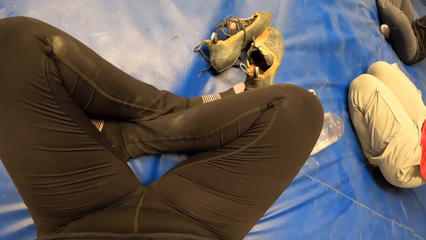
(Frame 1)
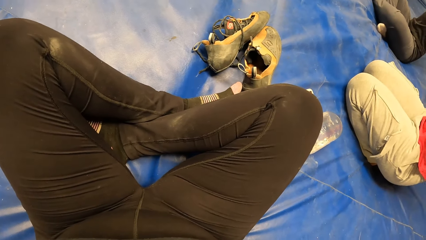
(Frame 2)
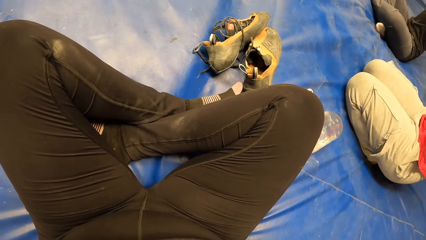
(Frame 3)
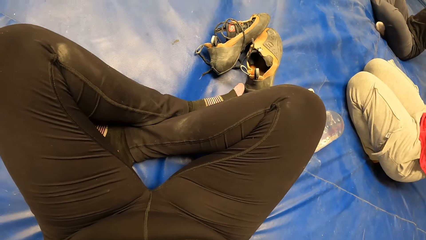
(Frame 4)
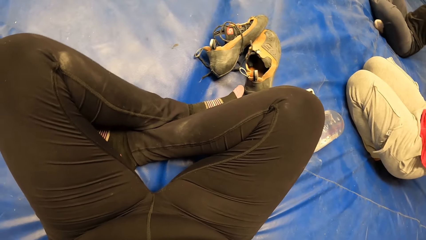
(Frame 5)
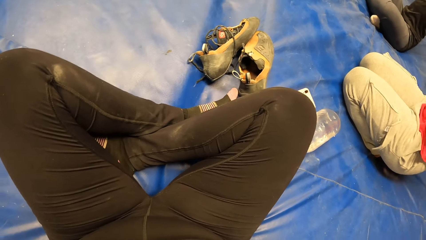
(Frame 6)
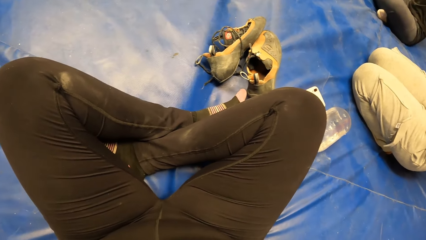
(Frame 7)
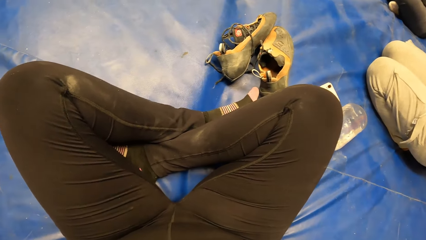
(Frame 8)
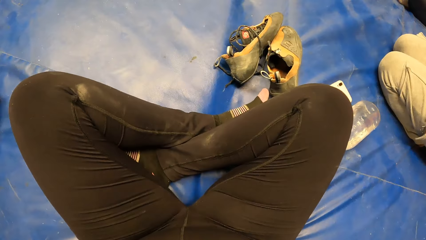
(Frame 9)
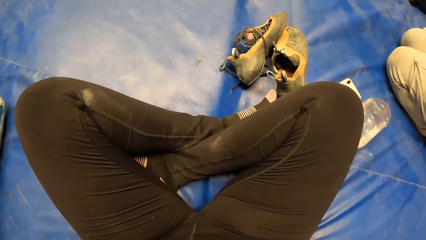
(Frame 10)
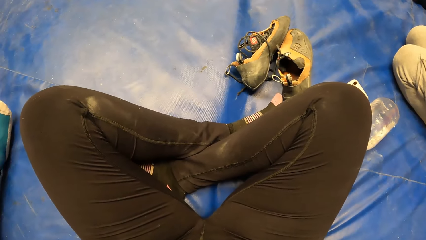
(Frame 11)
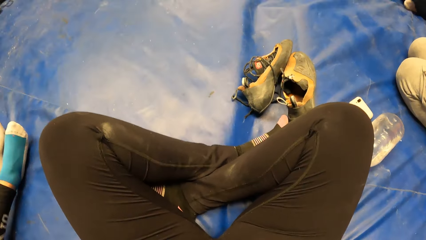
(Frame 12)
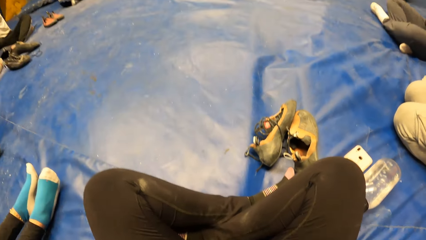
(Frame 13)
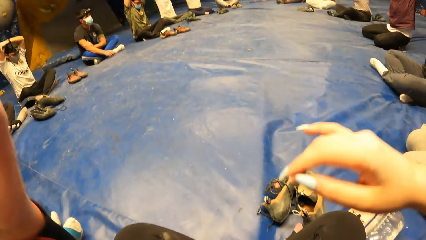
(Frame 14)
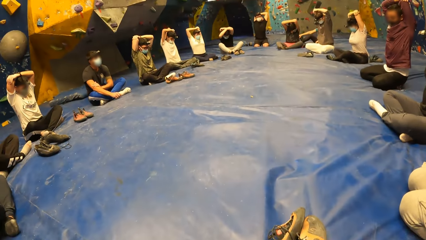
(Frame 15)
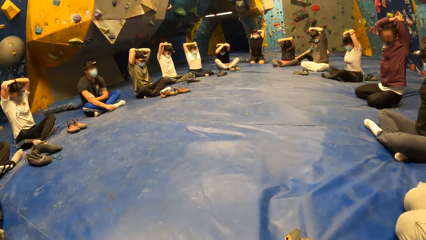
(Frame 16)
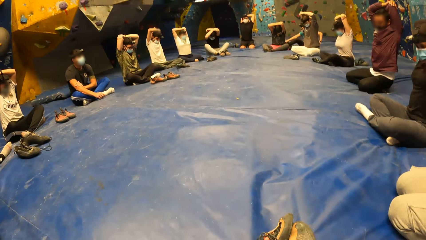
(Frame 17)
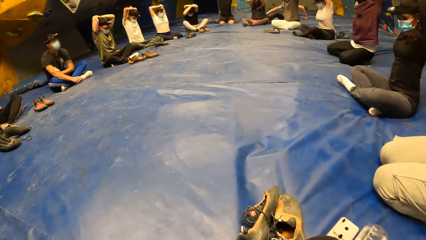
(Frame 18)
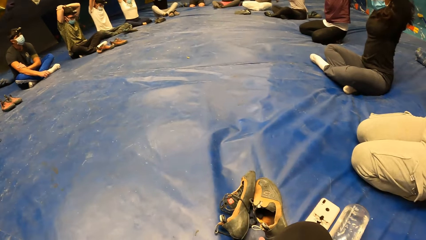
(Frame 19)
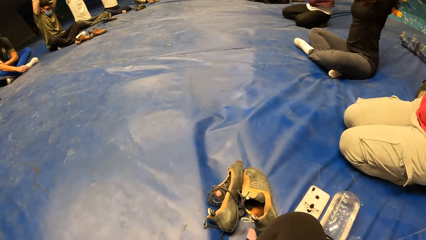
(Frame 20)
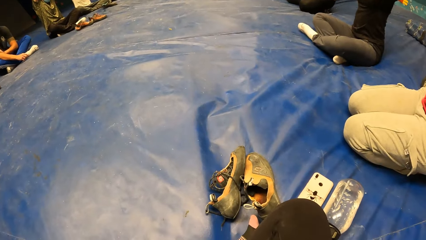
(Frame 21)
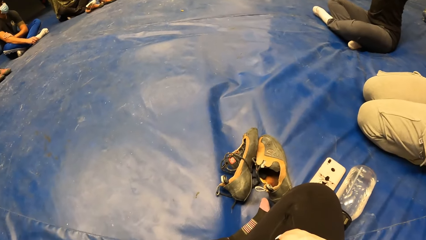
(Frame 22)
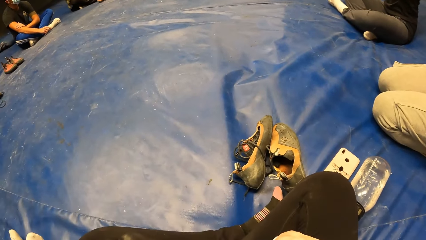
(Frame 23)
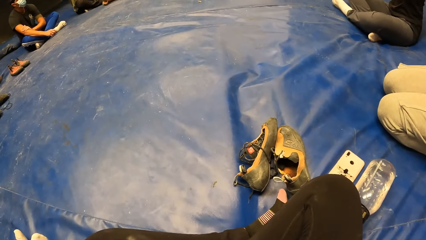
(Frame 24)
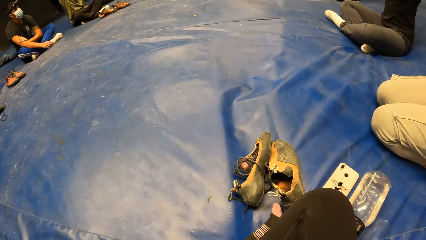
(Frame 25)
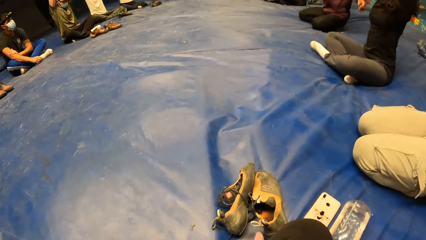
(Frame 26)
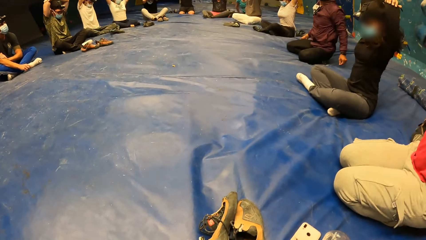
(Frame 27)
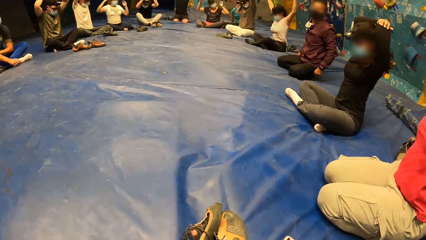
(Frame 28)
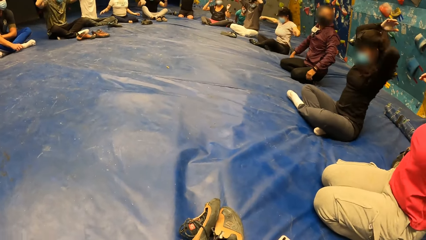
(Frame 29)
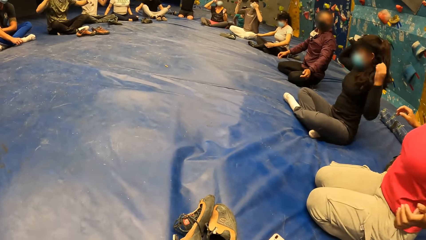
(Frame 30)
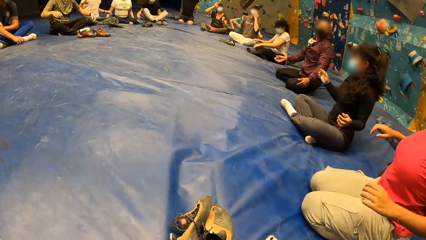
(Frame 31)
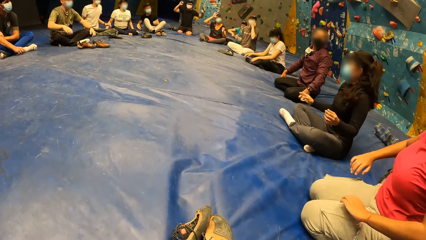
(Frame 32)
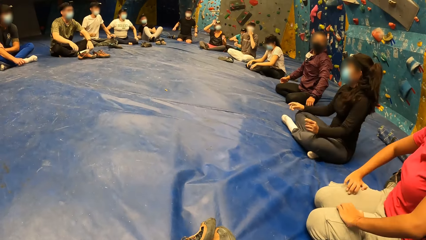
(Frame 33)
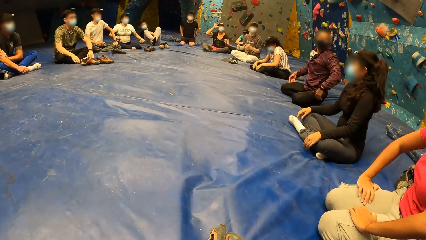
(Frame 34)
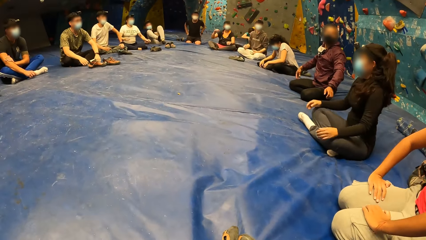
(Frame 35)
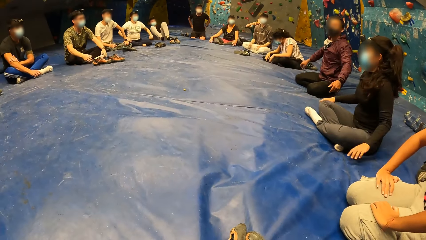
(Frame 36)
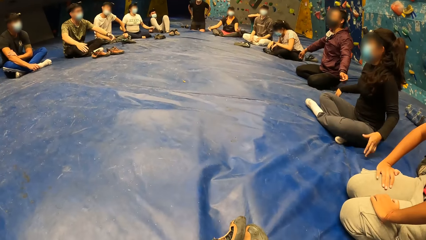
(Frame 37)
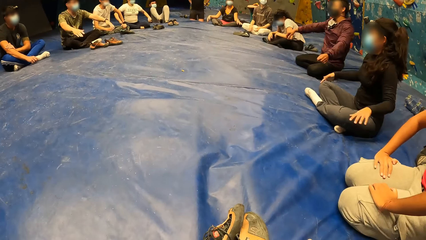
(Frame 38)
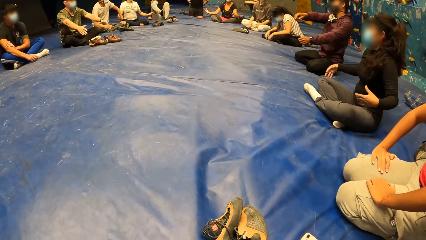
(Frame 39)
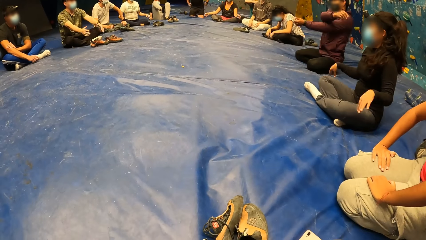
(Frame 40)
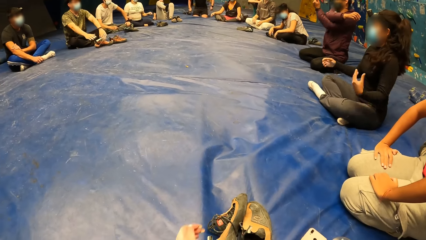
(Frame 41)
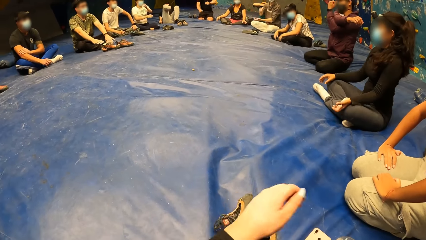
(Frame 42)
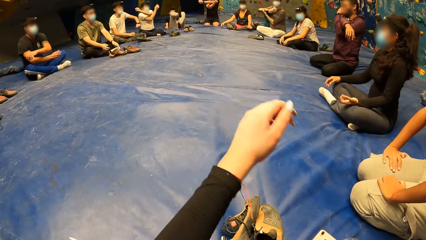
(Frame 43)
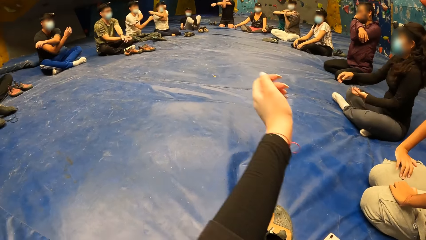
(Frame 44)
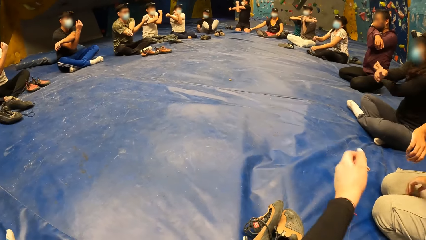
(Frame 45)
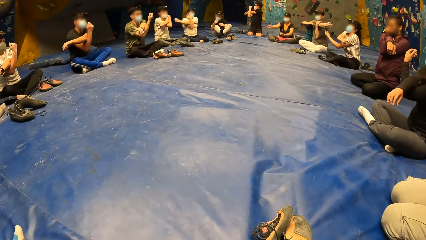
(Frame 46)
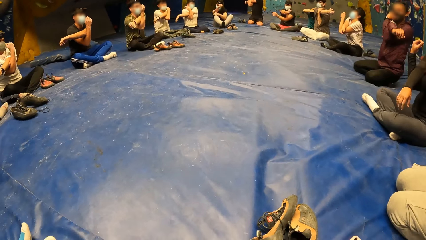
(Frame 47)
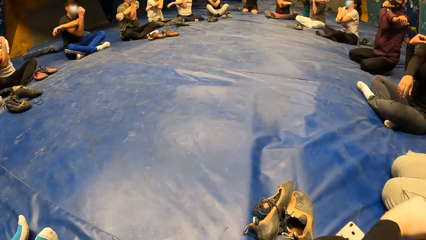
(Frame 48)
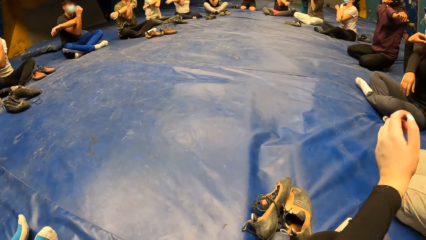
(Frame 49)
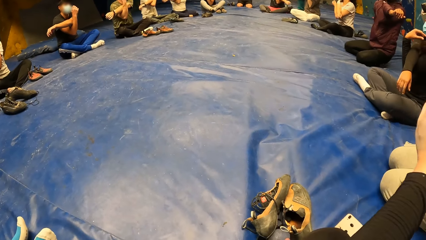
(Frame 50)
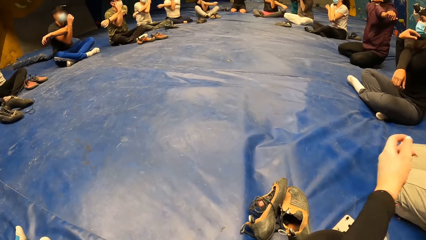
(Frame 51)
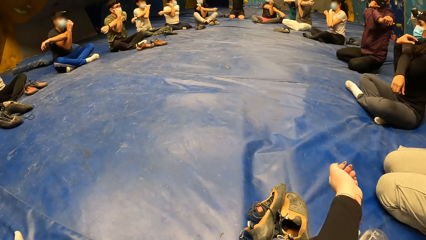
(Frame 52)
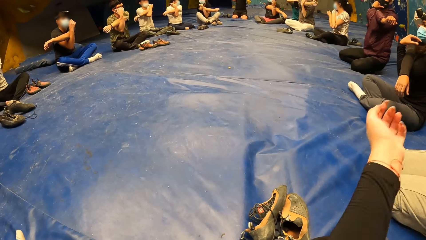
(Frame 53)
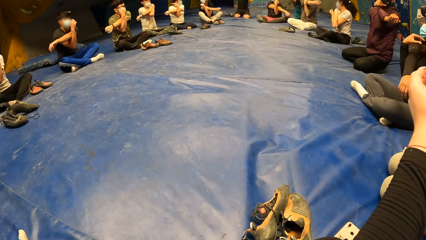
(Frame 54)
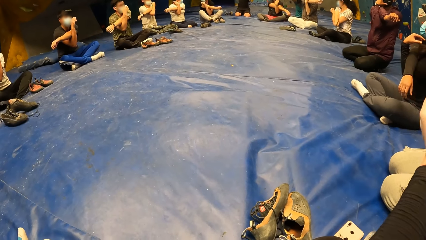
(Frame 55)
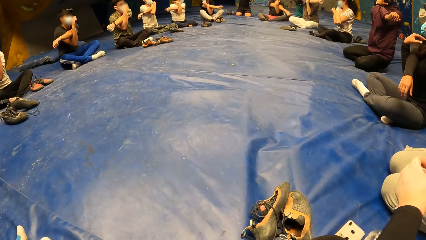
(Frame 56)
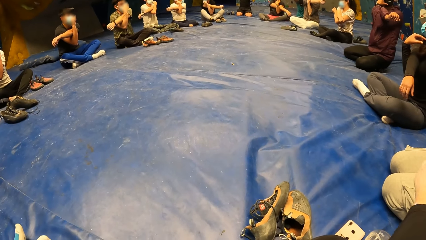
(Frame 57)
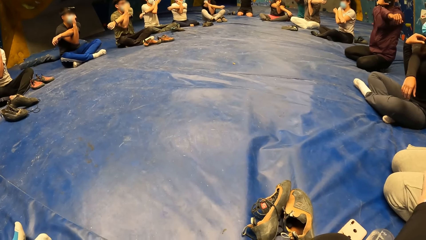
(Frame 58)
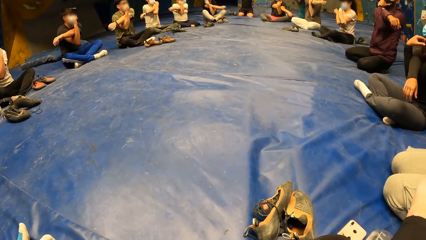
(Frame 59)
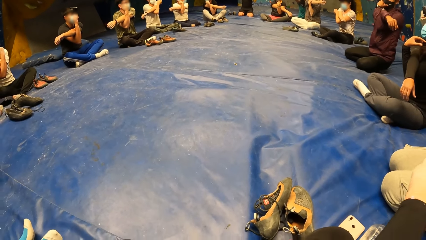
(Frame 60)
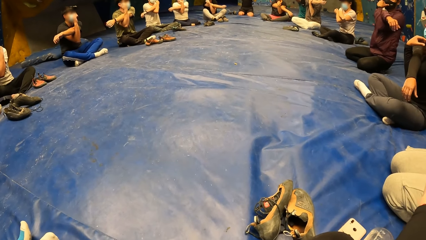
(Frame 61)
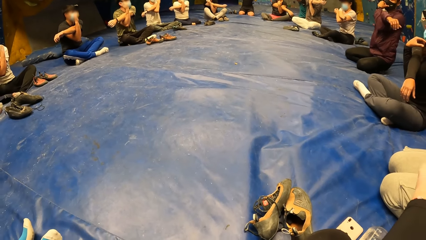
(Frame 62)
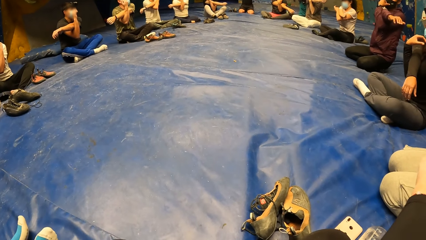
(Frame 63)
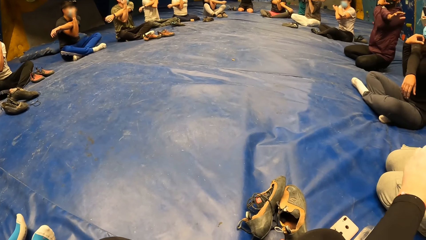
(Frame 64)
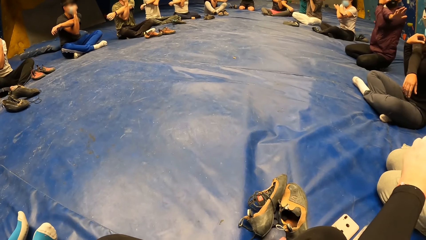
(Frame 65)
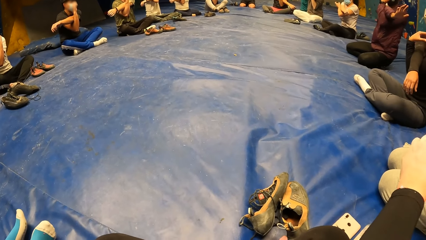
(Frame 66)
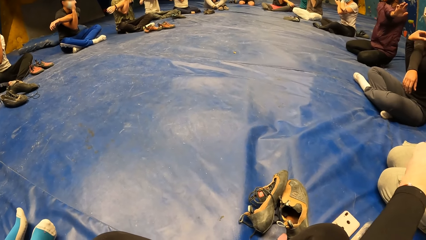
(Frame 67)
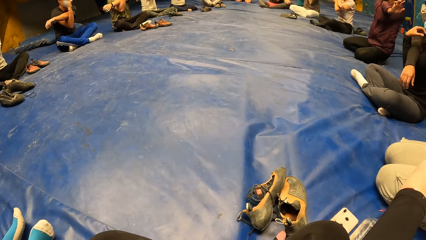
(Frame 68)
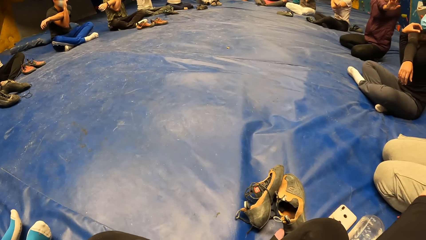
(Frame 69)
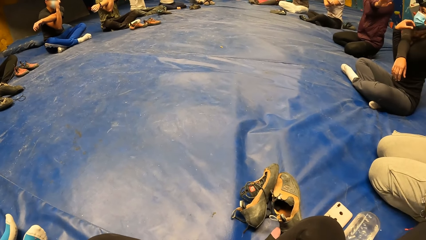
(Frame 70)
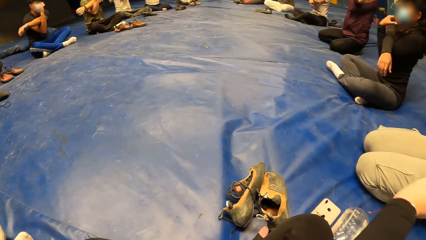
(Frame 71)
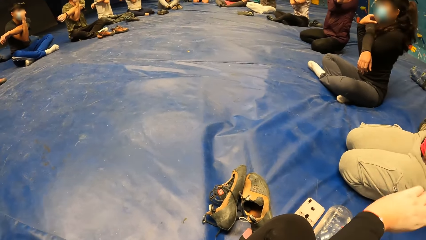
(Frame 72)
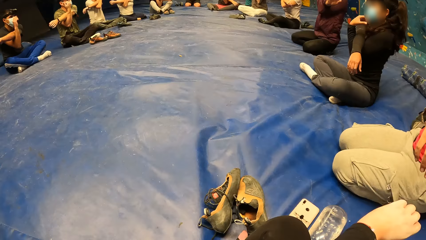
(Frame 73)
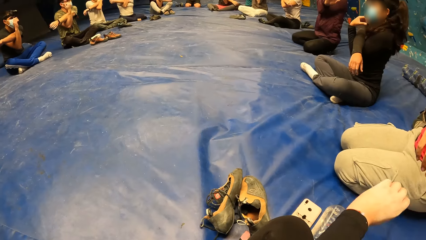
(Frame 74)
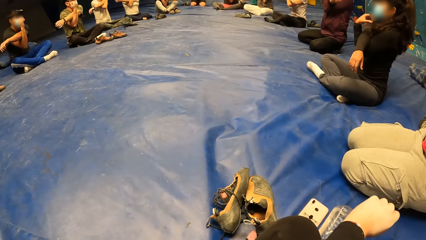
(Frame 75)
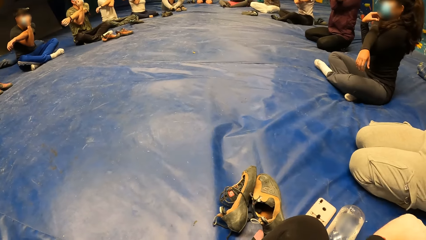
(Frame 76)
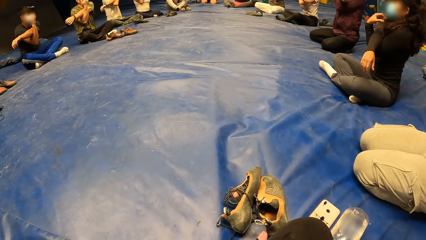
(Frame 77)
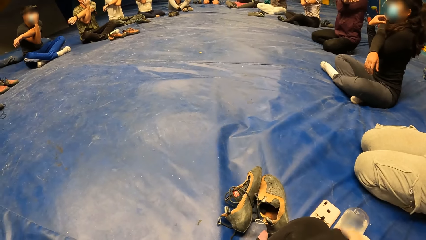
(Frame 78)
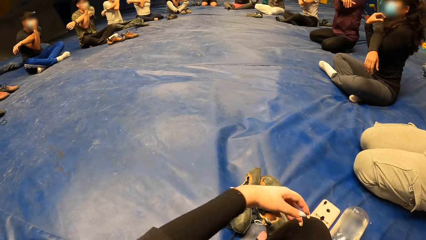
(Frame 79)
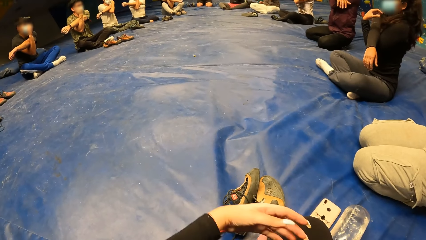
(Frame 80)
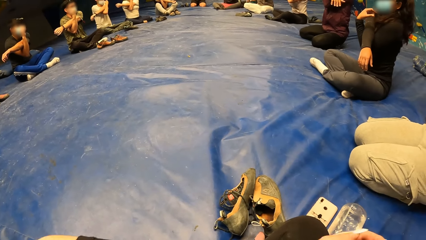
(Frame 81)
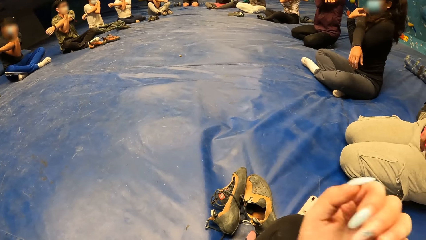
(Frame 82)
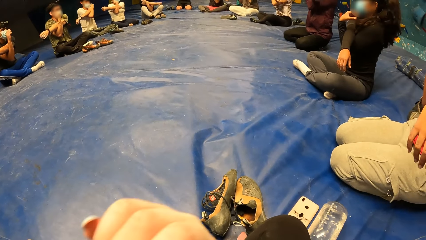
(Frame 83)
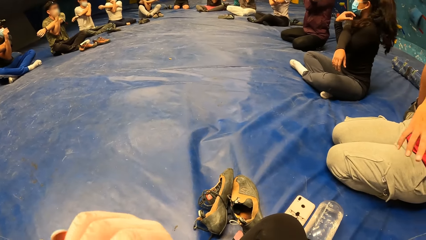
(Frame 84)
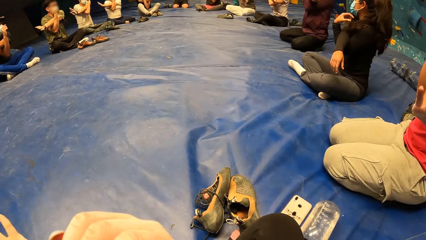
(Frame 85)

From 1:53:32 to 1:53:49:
The camera wearer lowers the hands down. They look around. They move the hand.
